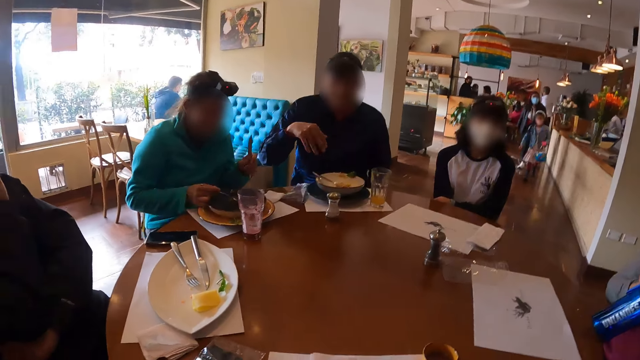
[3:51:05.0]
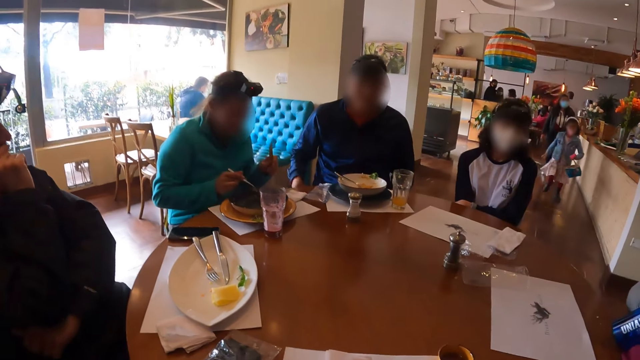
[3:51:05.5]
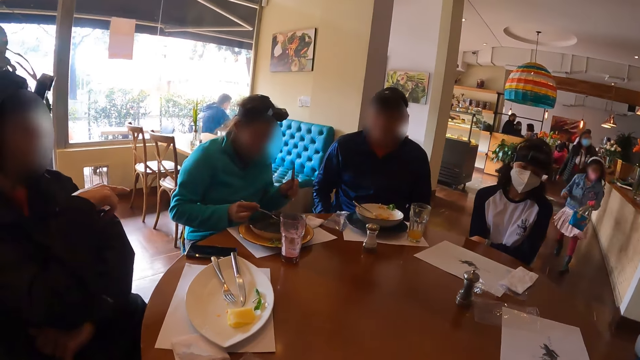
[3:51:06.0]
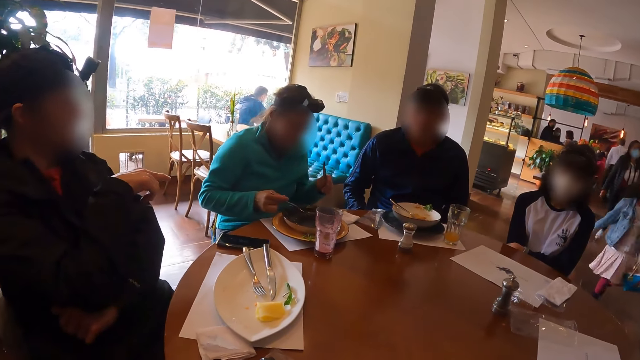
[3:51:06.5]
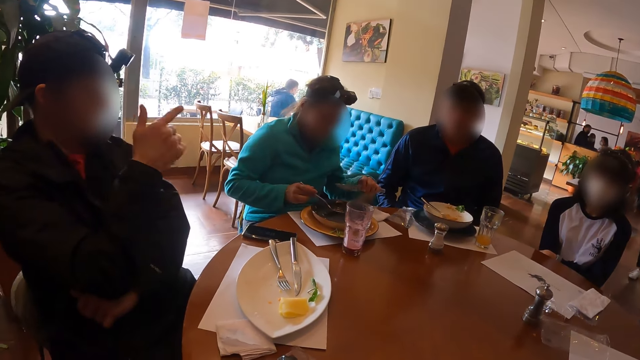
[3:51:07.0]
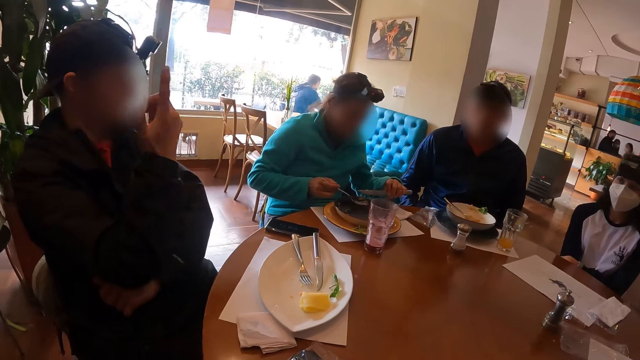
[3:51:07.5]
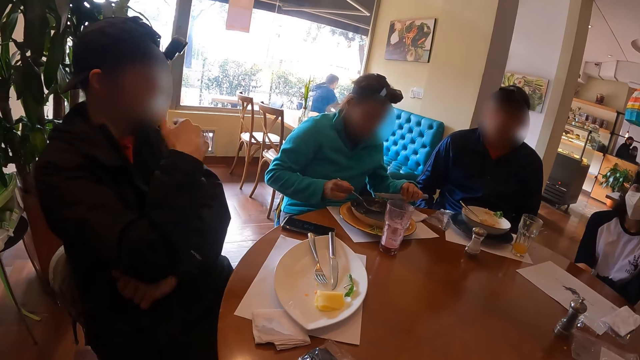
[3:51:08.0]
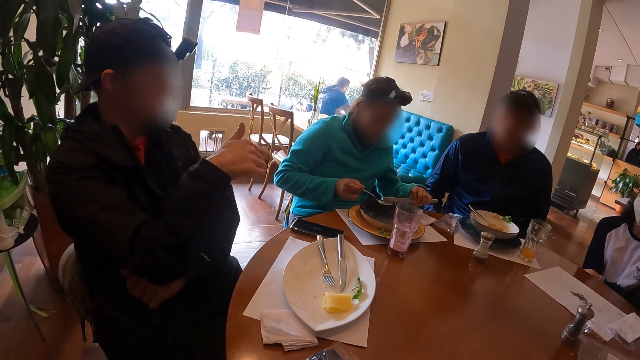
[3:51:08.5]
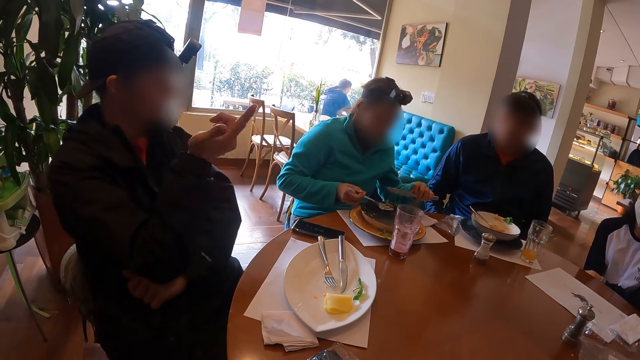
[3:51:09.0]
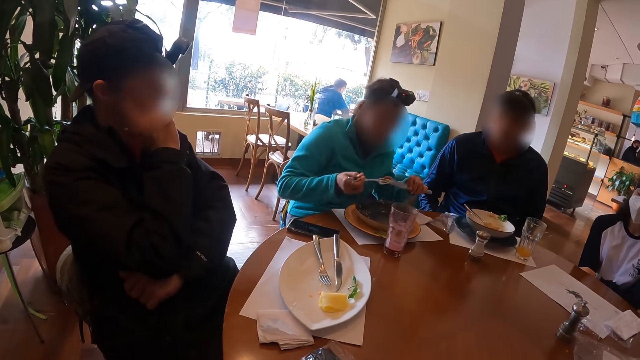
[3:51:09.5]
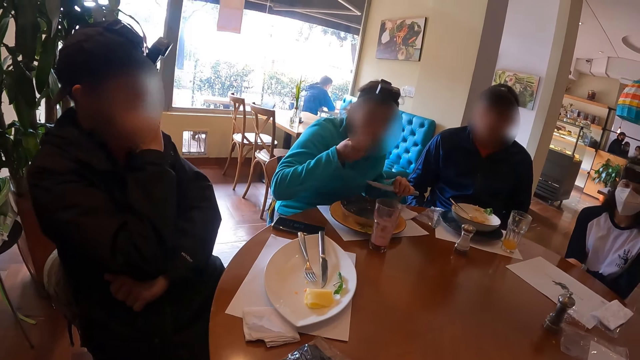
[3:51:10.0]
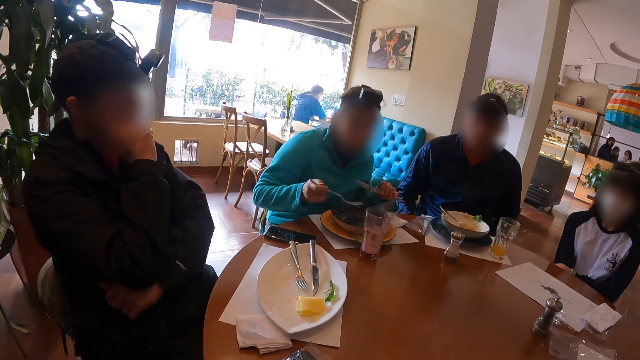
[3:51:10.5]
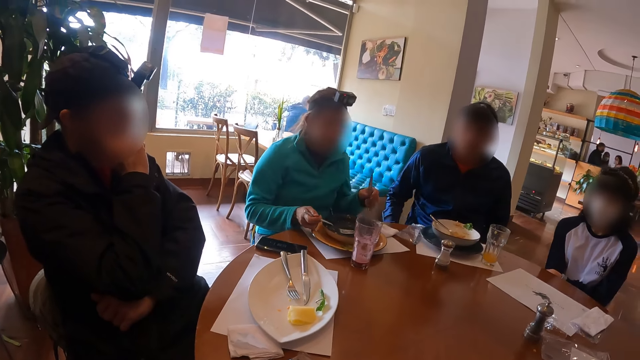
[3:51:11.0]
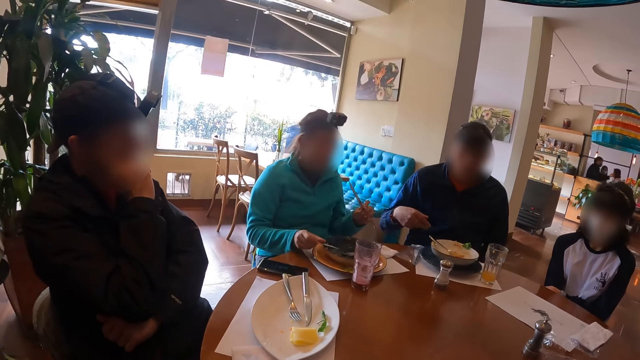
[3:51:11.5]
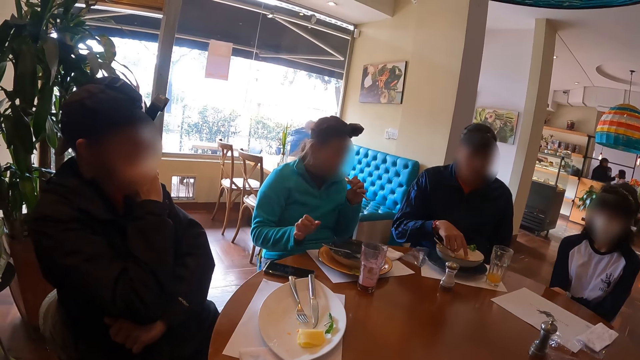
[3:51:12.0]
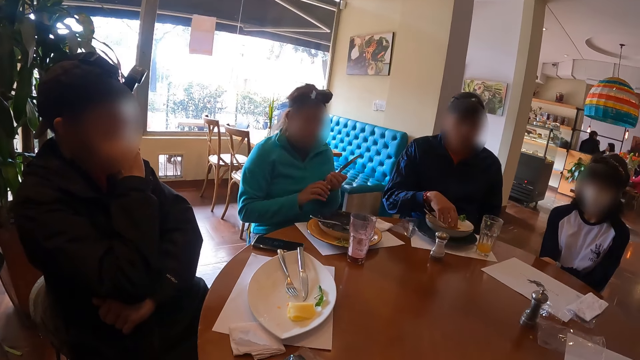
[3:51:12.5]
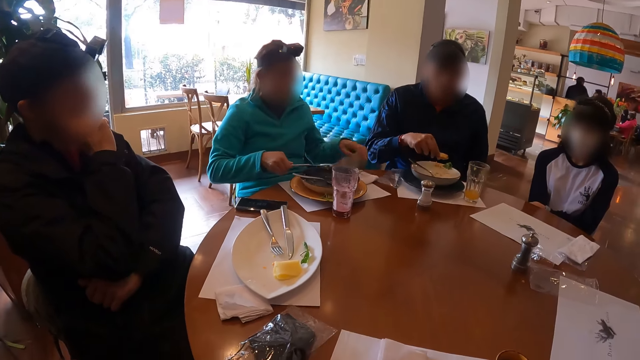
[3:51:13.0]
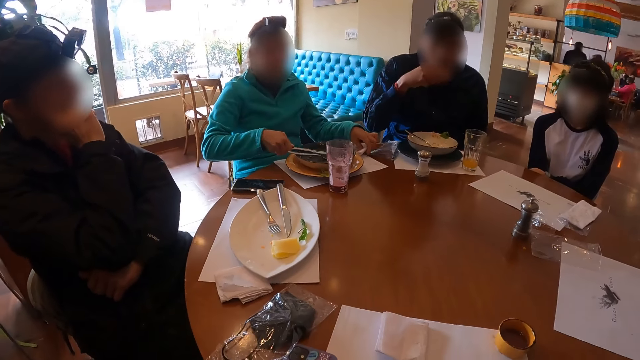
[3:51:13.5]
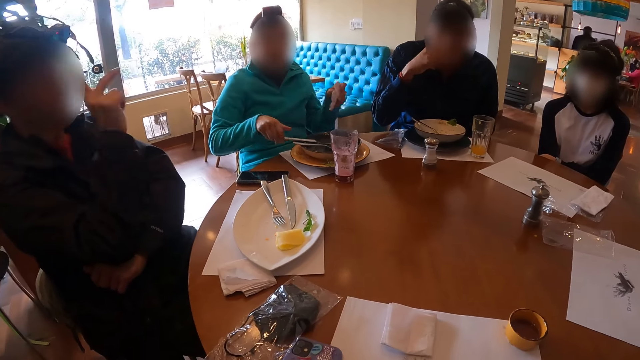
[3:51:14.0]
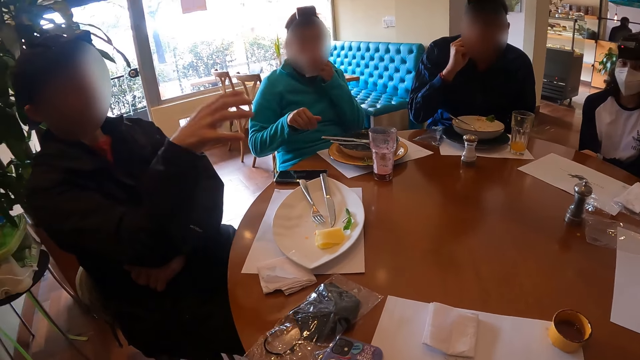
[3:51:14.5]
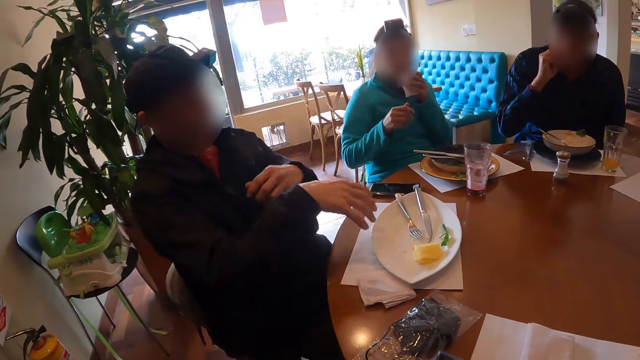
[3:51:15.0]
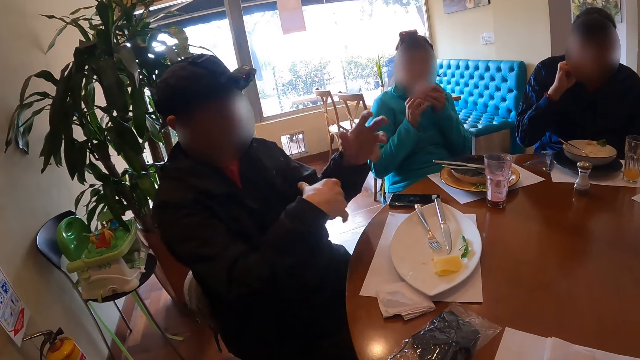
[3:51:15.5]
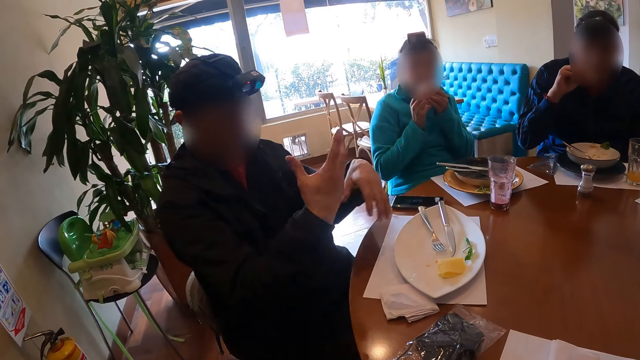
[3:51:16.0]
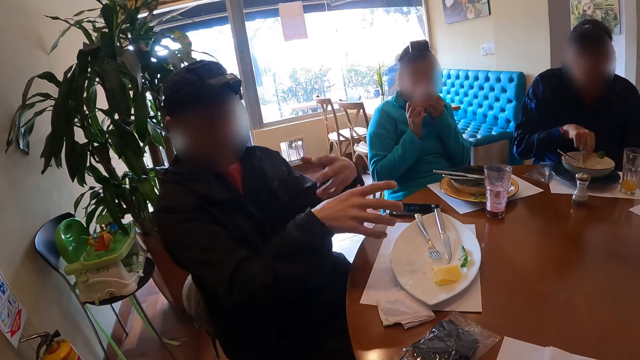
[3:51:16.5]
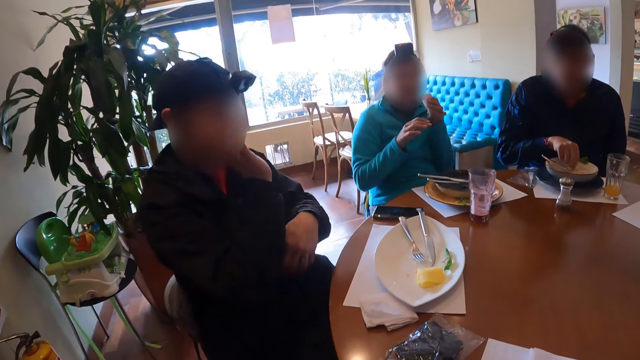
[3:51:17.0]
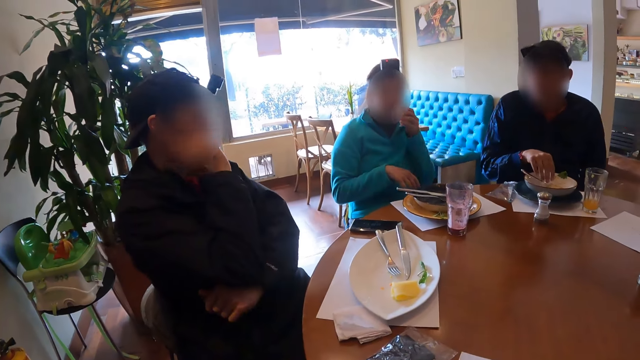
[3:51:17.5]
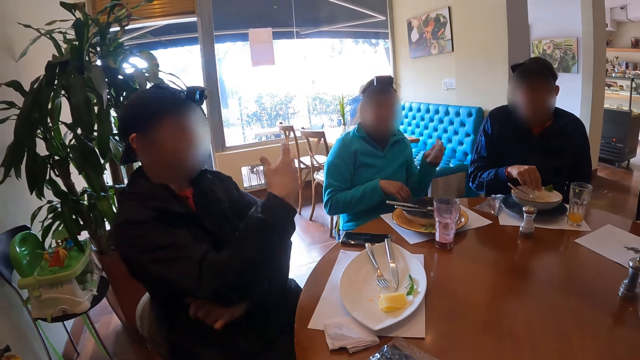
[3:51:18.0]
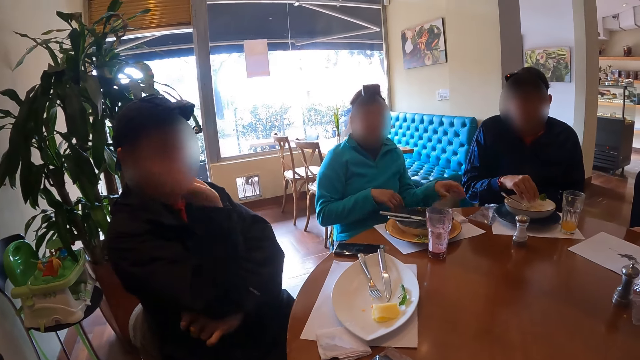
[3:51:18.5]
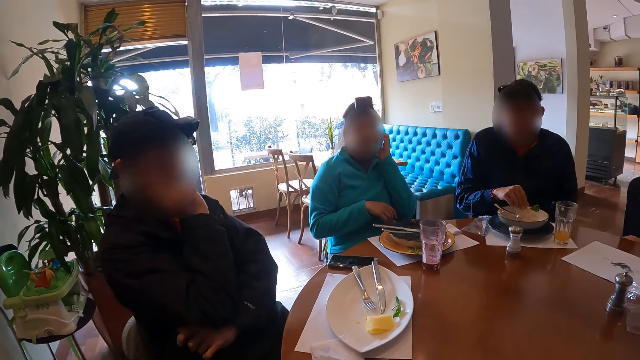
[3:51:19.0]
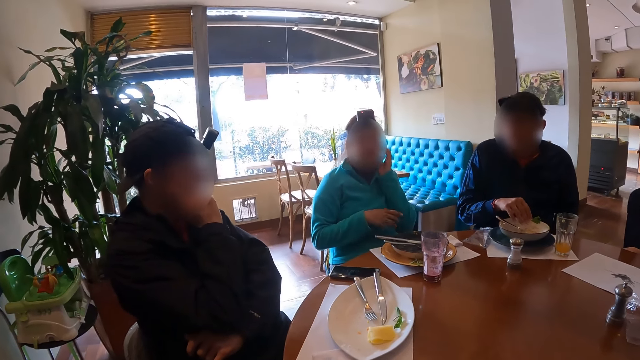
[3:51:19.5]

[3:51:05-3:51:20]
A woman eats food from the plate on the table with the fork in her right hand. The woman drops the fork on the plate on the table with her right hand. A man picks food from the plate on the table with his right hand. The woman passes the knife from her left hand to her right hand. The woman picks a piece of paper towel from the table with her left hand. The woman drops the knife on the plate on the table with her right hand. The man eats food from his right hand. The woman wipes her mouth with the piece of paper towel in her left hand. The camera wearer looks at a man as he explains something with gestures. The first man drops food on the plate on the table with his right hand. The woman drops the piece of paper towel on the table with her left hand.

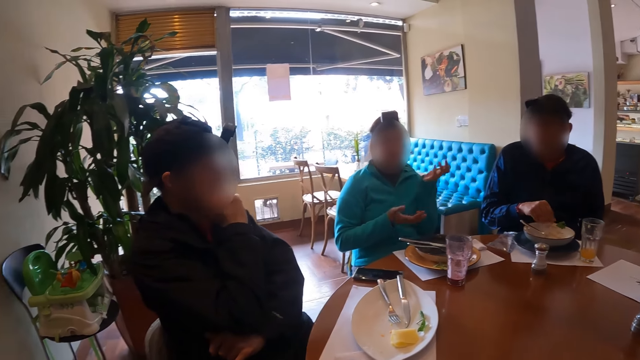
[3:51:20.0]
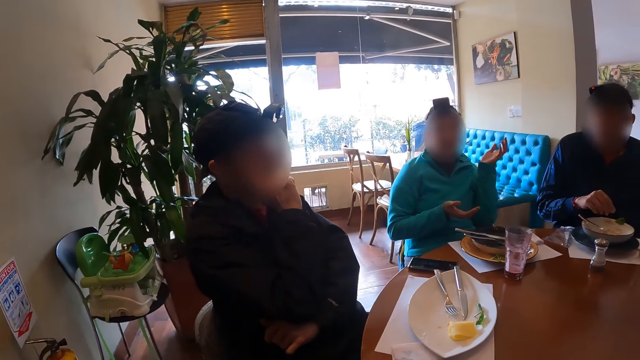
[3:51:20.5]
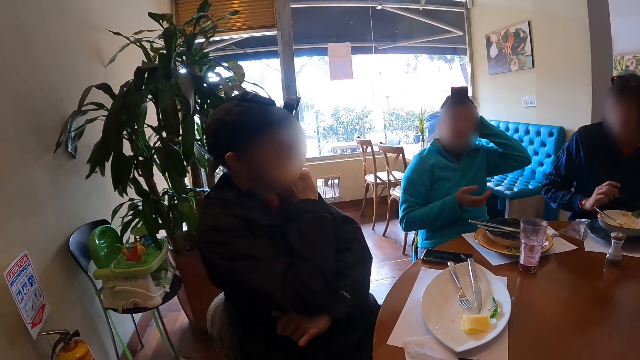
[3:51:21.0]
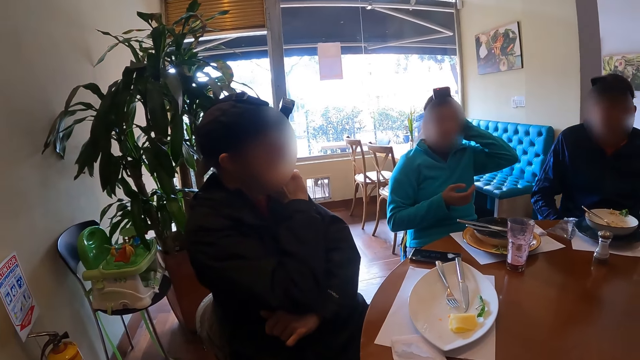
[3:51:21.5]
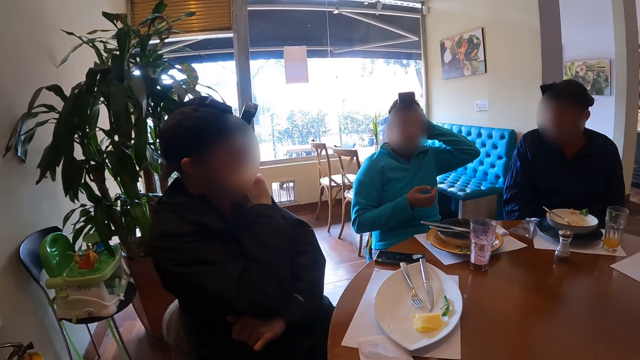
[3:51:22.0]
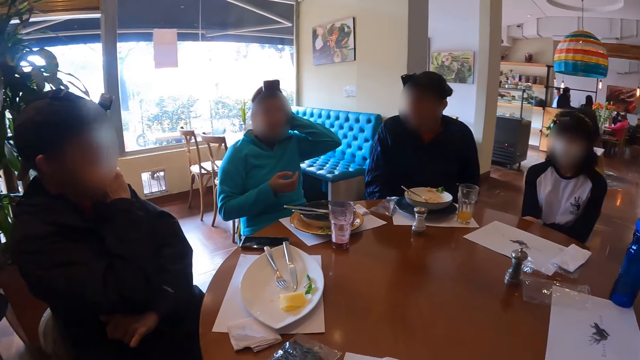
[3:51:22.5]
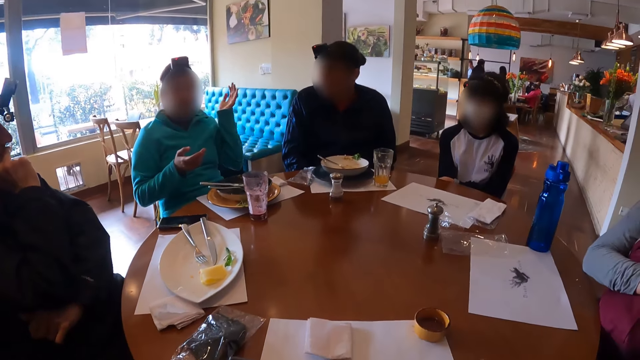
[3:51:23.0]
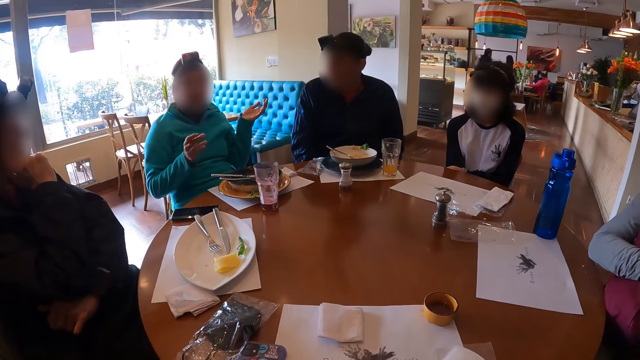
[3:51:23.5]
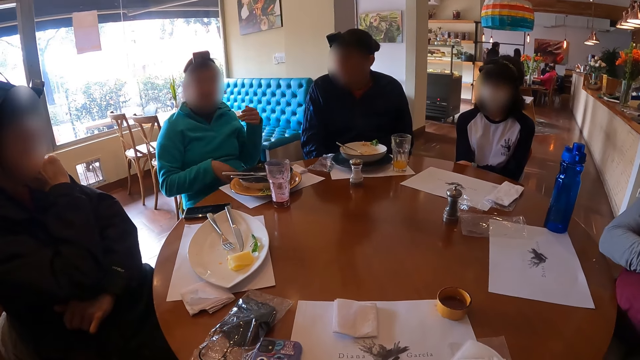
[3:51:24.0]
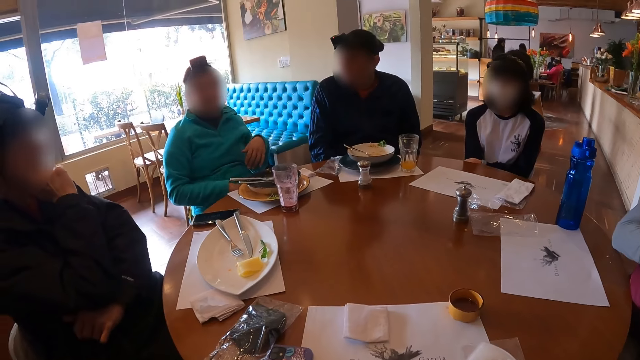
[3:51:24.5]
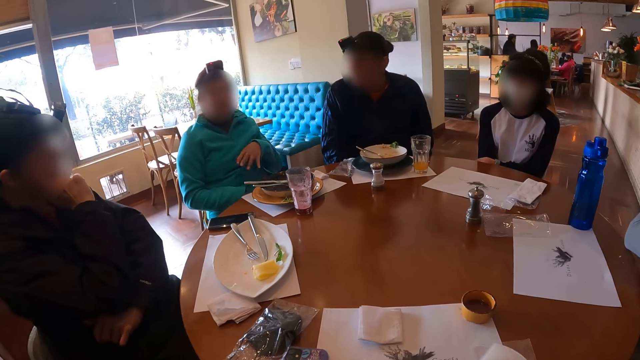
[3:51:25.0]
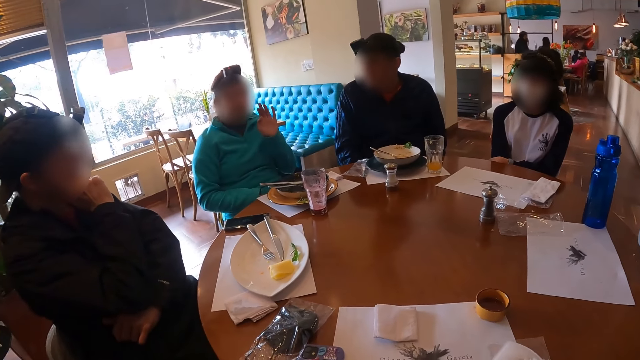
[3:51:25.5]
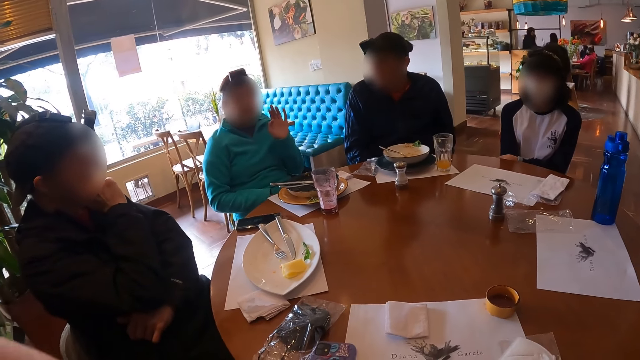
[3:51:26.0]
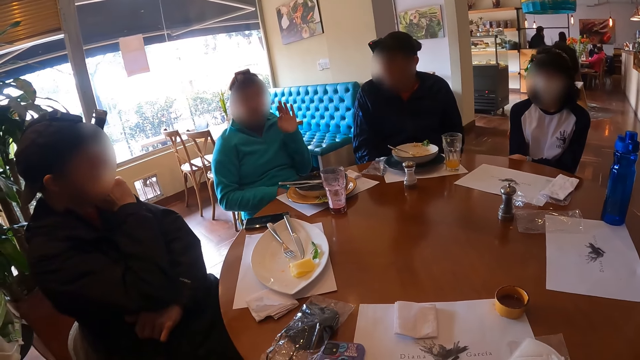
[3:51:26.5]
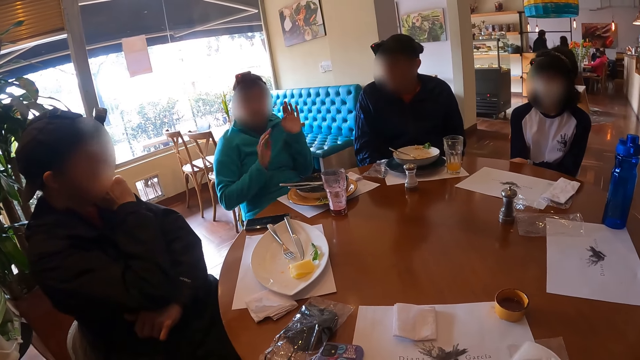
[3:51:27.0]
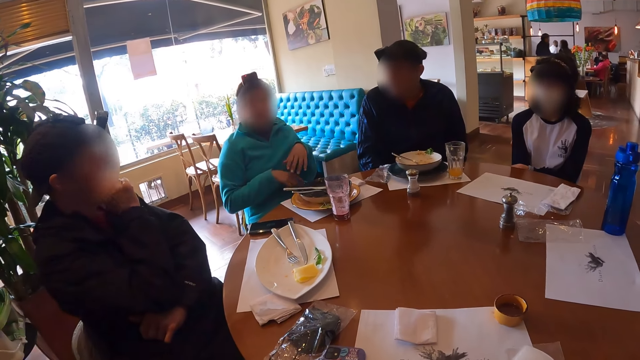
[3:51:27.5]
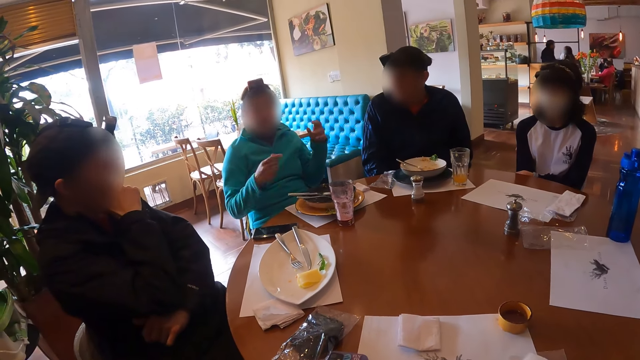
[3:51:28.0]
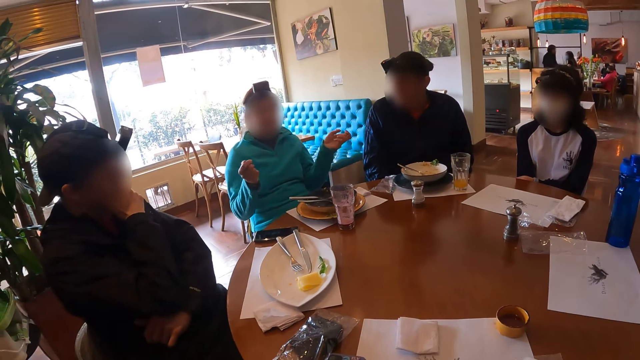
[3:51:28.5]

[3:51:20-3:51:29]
The camera wearer turns around the table. They stare at a lady as she explains something with gestures.
